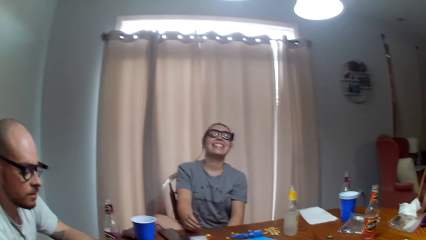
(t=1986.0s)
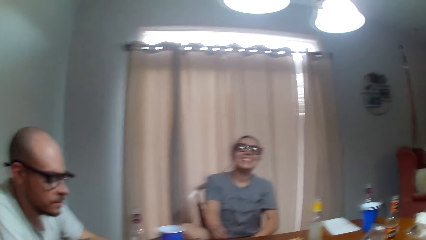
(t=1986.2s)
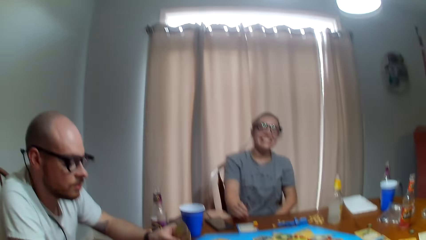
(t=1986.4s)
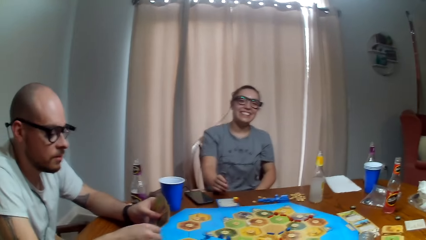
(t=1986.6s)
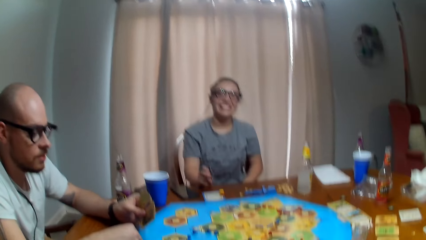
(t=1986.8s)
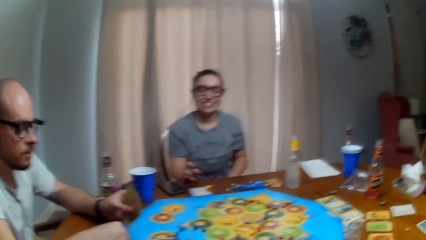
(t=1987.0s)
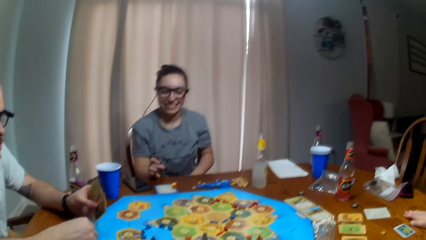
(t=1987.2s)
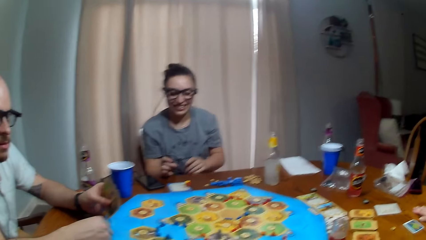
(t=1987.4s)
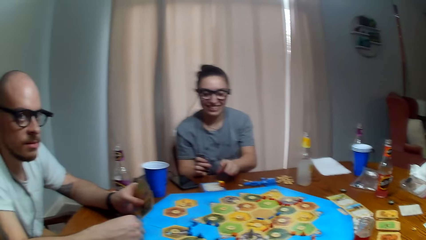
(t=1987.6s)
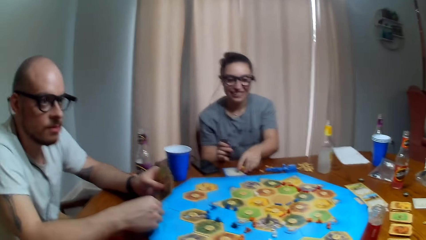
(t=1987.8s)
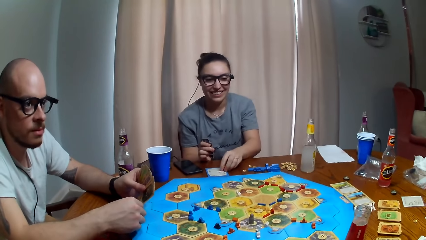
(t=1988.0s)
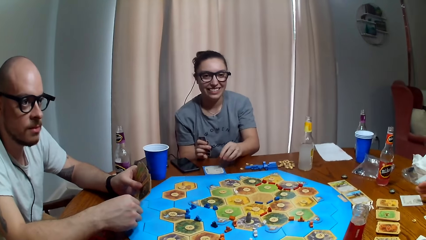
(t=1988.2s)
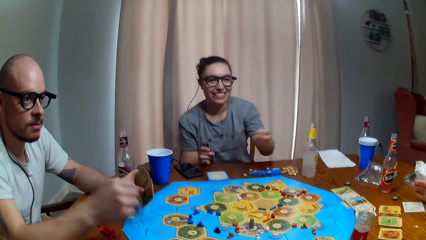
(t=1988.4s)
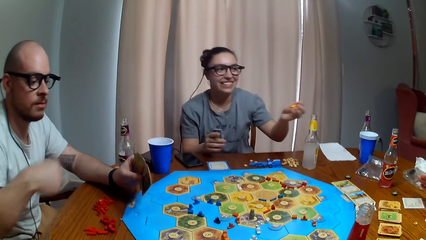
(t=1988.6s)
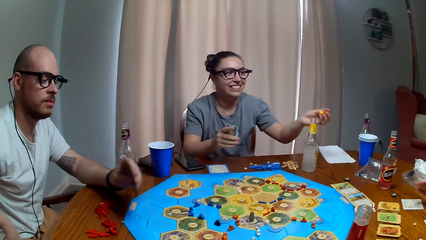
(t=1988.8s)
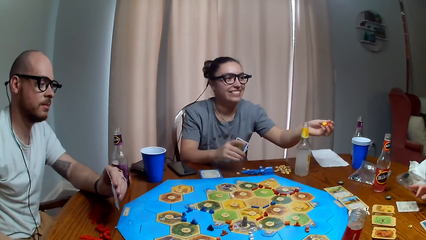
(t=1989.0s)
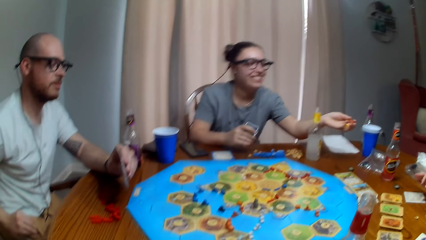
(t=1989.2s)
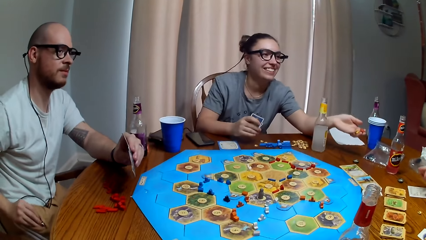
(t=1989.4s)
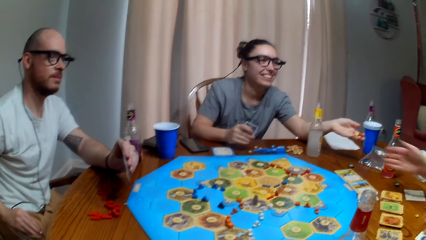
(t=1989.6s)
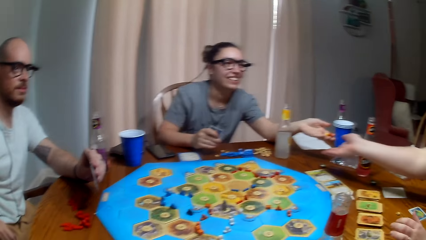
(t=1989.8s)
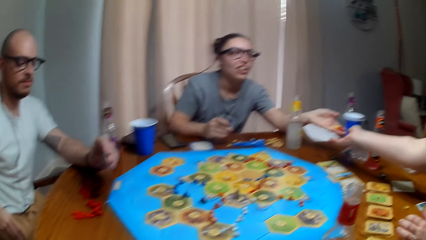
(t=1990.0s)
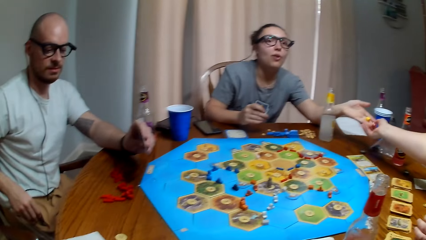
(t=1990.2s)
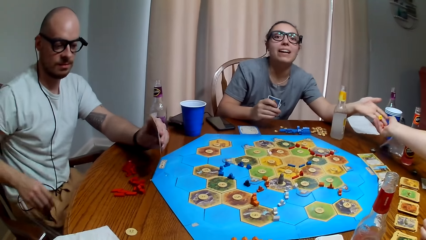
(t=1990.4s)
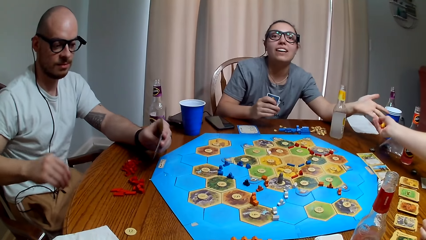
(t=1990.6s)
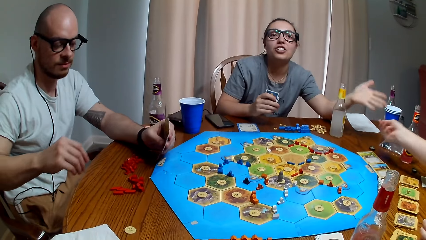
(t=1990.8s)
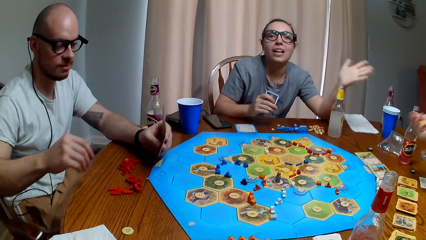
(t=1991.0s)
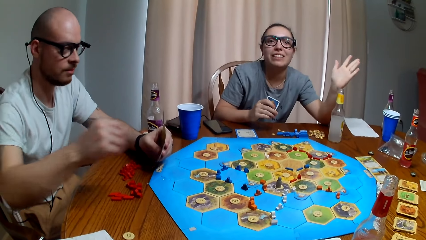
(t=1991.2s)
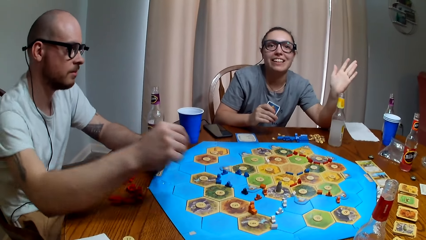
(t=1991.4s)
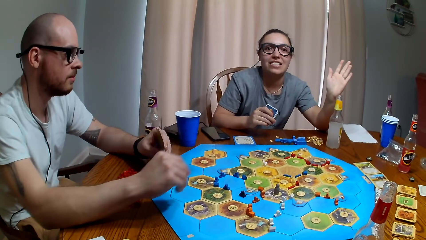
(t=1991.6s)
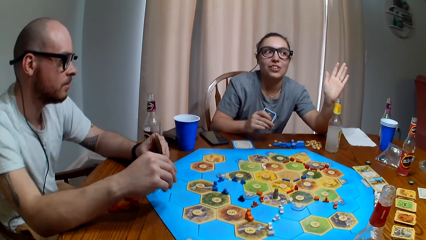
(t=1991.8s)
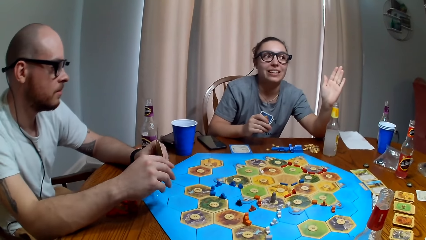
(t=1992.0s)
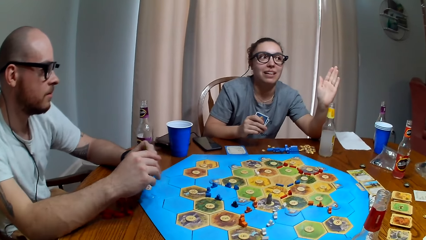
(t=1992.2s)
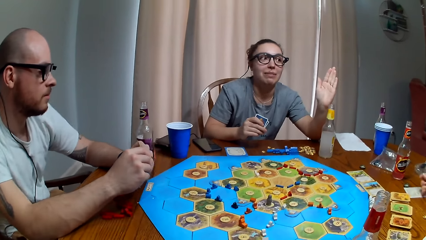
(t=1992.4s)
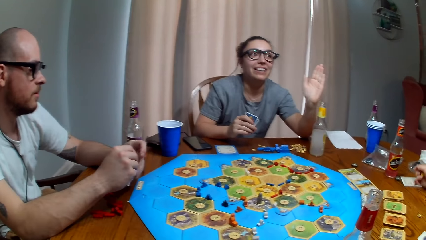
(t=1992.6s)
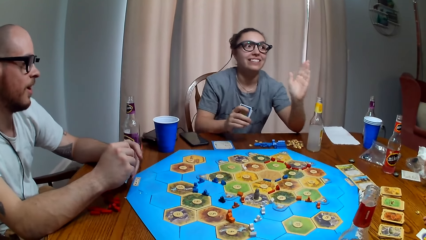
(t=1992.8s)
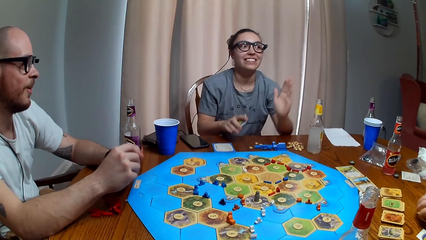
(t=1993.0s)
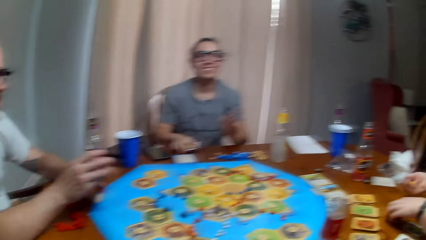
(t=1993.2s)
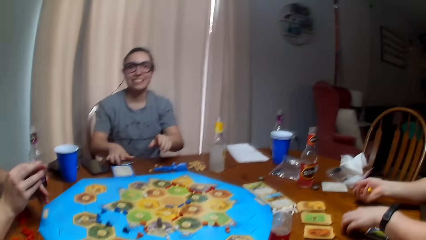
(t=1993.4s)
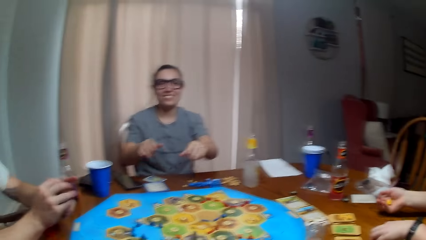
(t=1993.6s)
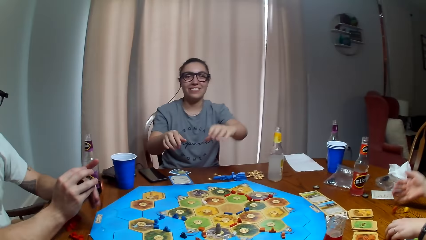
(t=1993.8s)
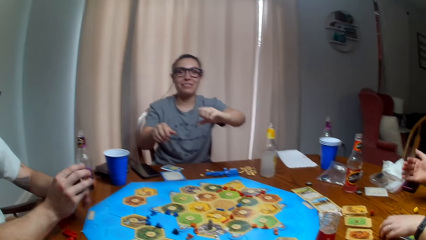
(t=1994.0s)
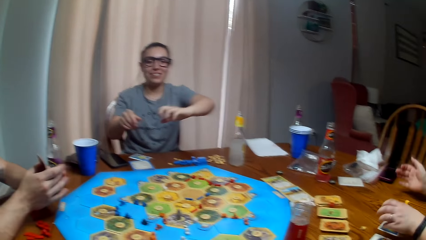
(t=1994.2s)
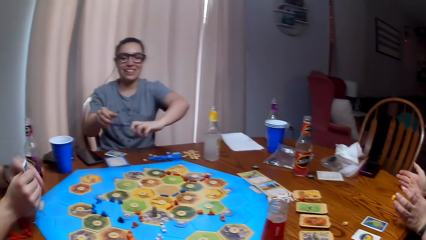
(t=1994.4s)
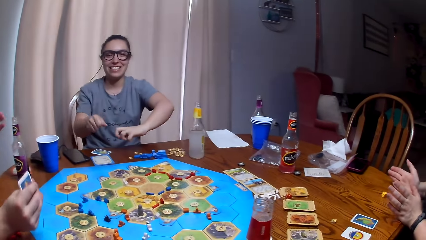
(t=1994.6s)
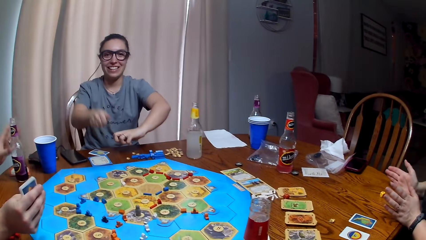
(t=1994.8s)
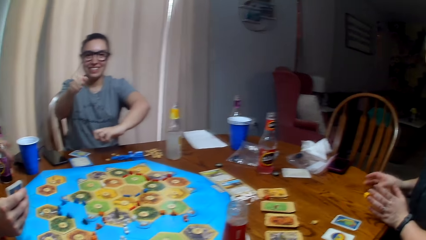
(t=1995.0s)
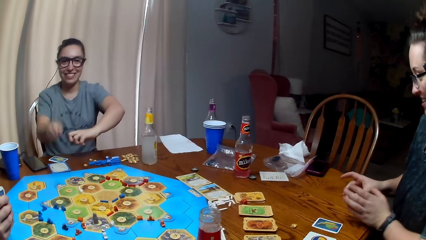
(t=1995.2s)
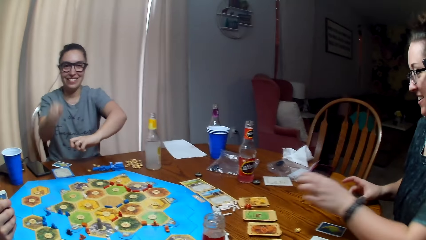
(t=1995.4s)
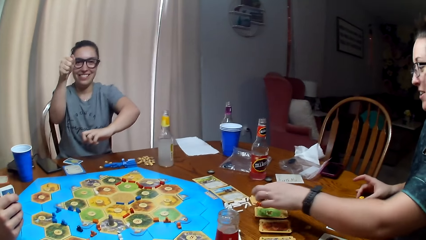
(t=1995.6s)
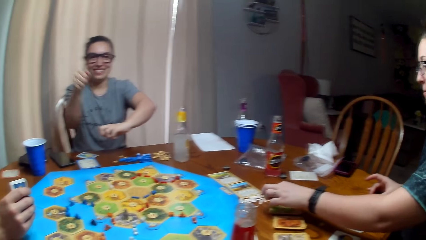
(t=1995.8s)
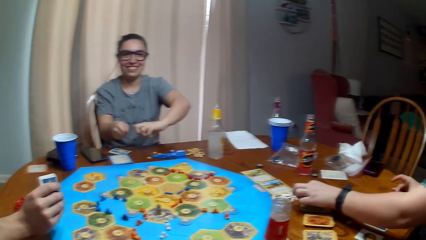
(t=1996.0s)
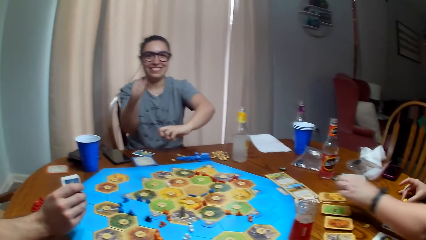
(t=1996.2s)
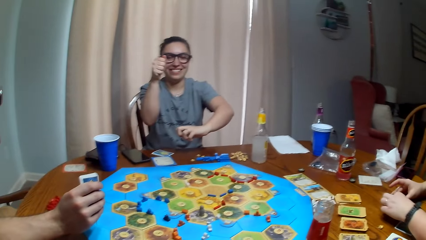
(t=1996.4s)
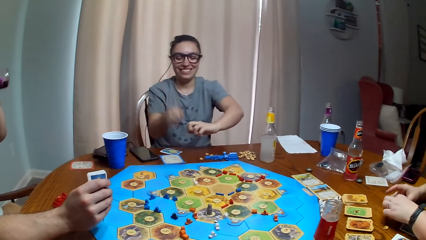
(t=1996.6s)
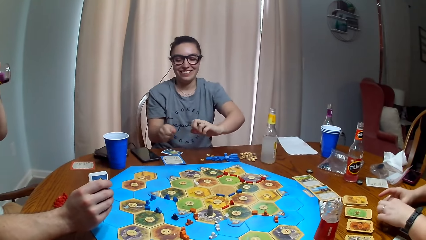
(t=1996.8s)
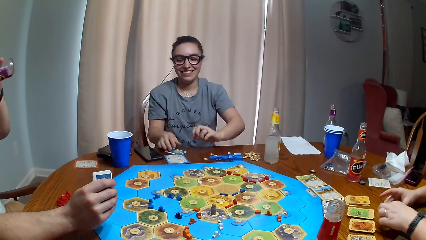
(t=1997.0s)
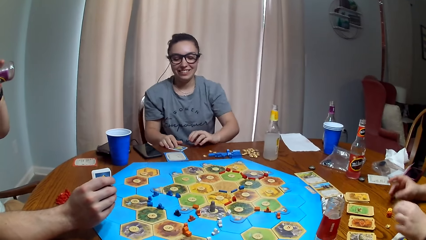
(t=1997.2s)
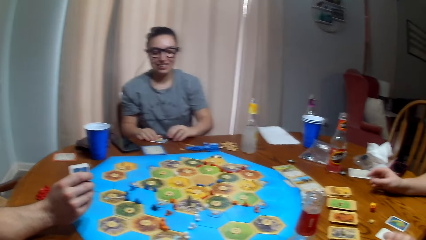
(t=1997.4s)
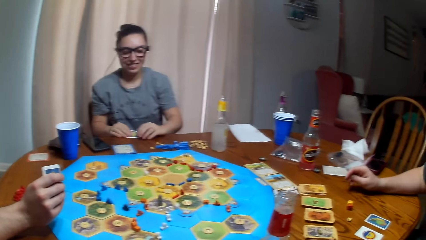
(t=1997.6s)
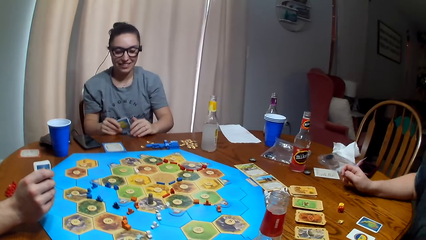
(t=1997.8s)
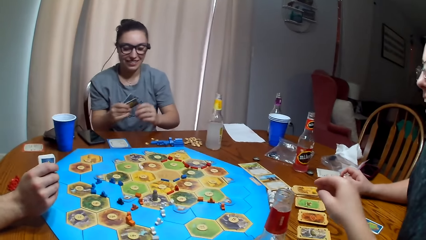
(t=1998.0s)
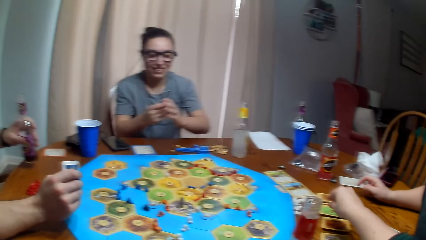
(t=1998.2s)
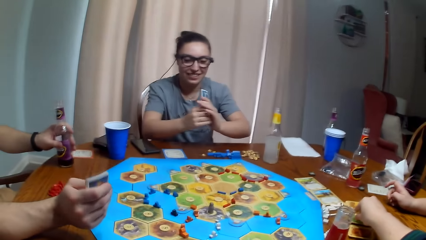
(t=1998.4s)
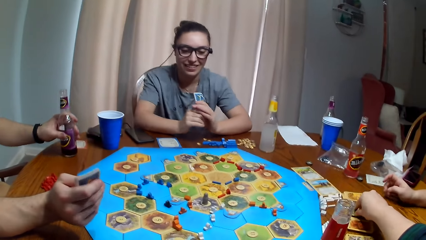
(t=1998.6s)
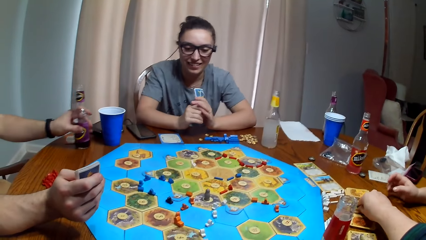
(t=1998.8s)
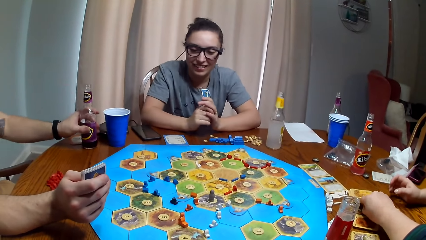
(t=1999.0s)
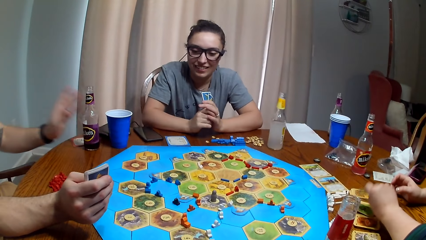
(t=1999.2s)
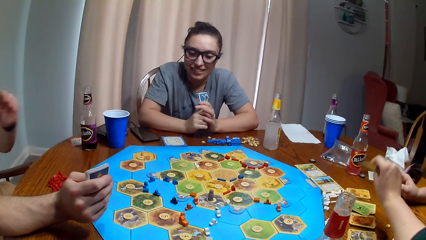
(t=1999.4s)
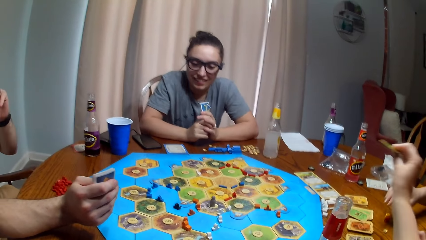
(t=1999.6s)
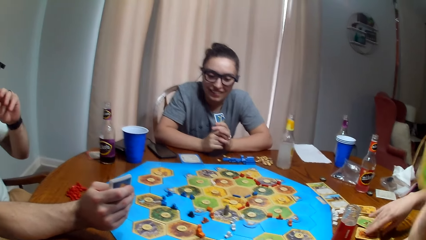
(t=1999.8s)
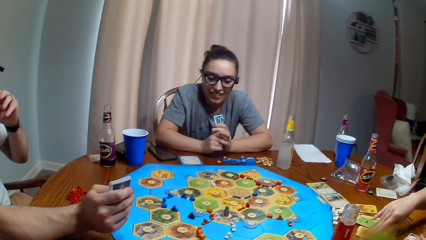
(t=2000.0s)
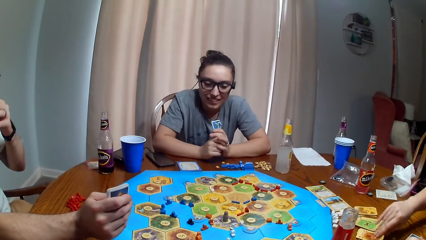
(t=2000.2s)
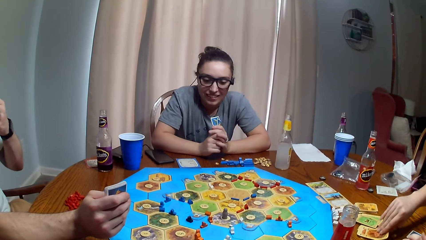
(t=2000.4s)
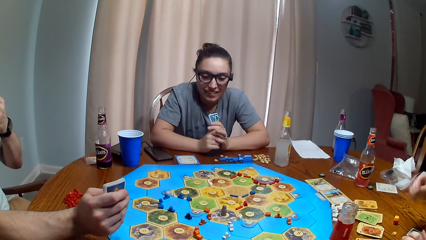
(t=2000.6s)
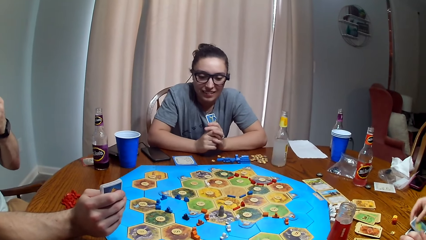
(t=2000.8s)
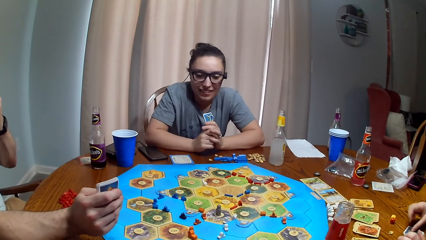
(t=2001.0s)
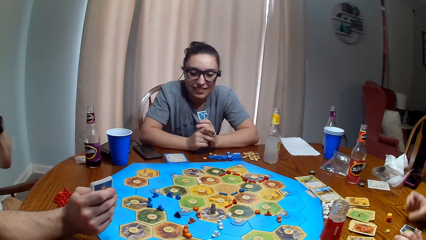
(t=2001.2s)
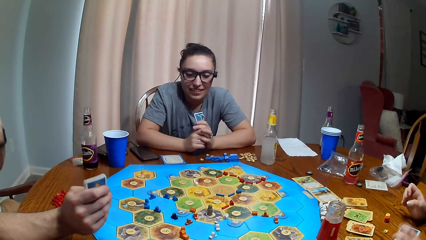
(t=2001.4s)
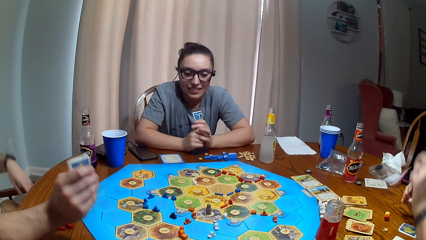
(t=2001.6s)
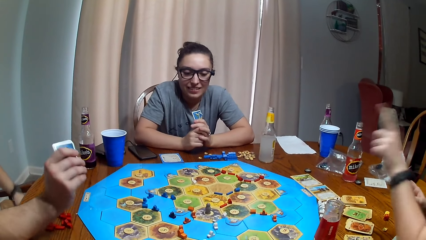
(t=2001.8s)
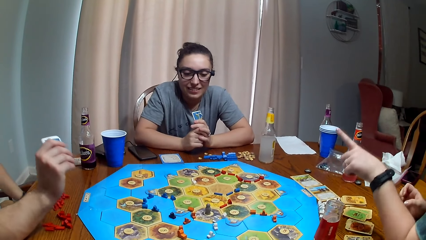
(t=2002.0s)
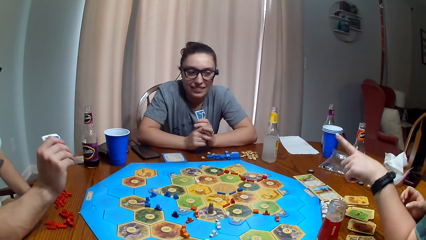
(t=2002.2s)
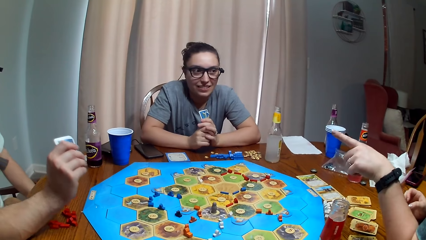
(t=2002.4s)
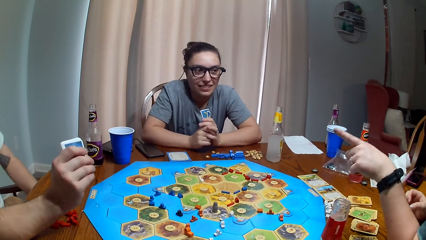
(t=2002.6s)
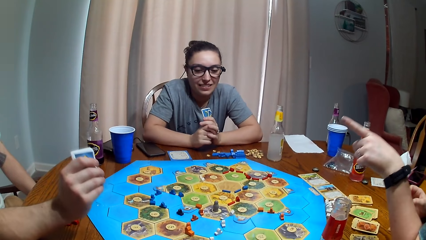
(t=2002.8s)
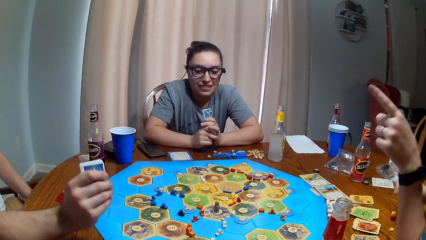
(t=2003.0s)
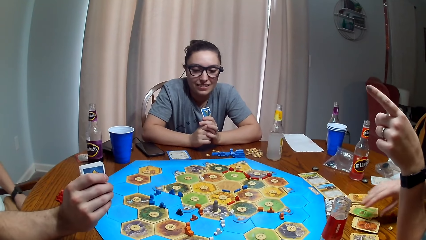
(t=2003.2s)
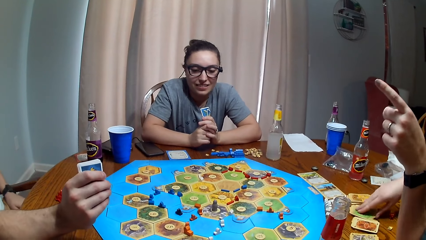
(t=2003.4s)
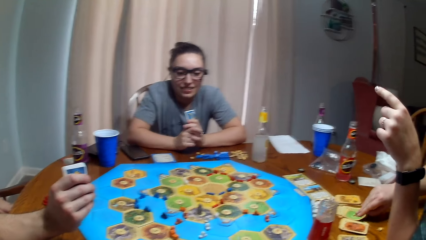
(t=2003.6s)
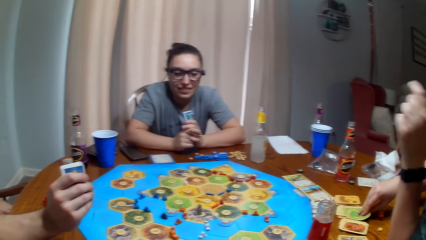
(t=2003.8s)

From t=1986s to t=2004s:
A woman gives another woman the dice. The first woman dialogues with the camera wearer. The other woman rolls the dice. The first woman moves the hand. The other woman picks up the dice. The camera wearer picks the card. The other woman picks a card. A man drinks soda. The first woman looks at the cards. The man moves the soda bottle and touches the face. The other woman dialogues to the first woman and points at the man.
